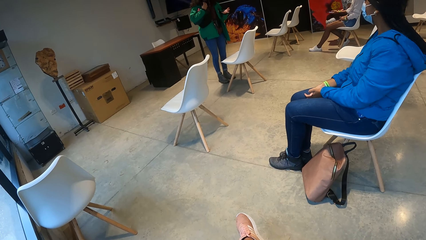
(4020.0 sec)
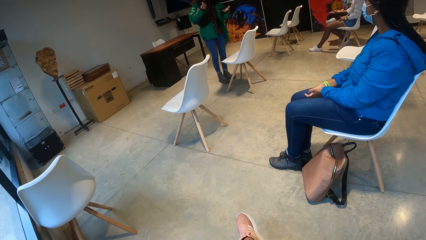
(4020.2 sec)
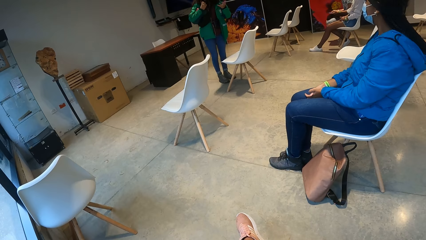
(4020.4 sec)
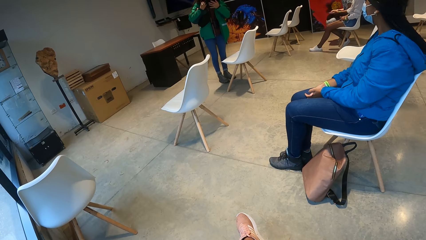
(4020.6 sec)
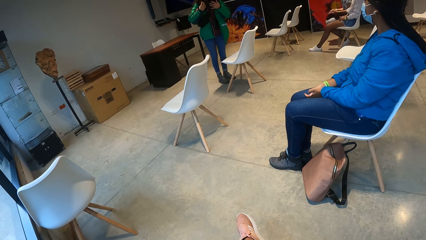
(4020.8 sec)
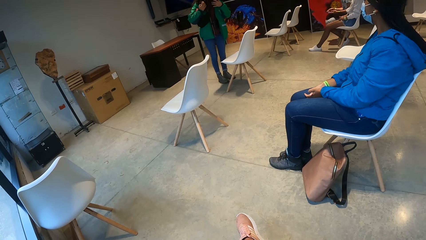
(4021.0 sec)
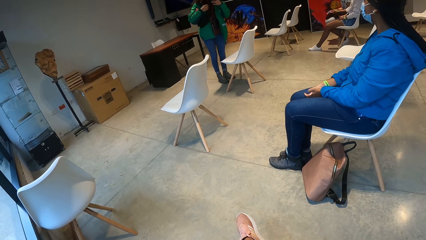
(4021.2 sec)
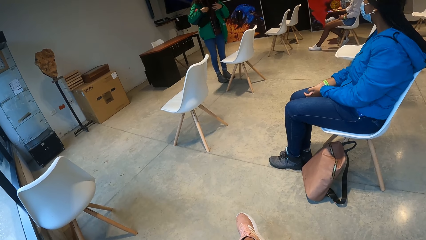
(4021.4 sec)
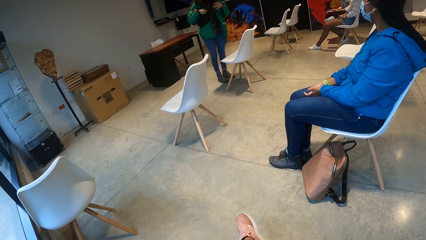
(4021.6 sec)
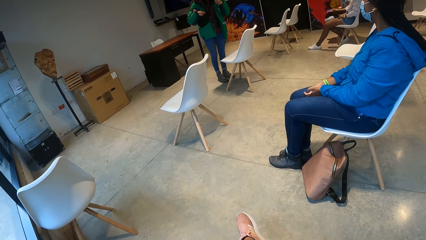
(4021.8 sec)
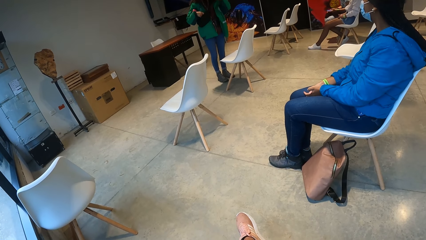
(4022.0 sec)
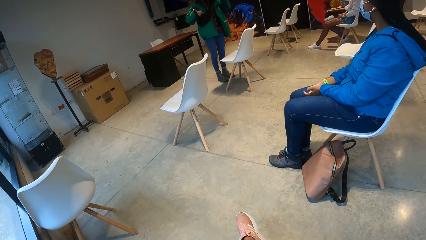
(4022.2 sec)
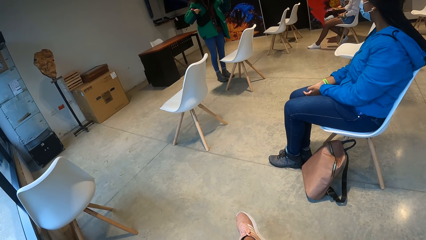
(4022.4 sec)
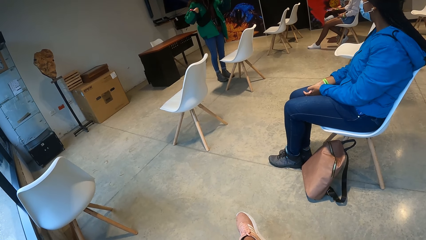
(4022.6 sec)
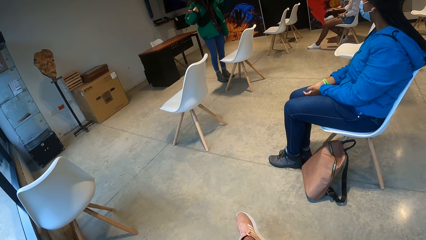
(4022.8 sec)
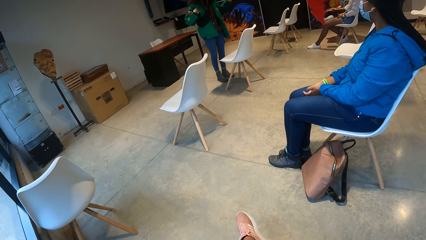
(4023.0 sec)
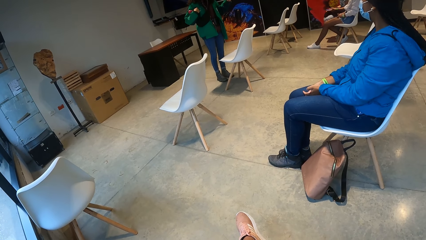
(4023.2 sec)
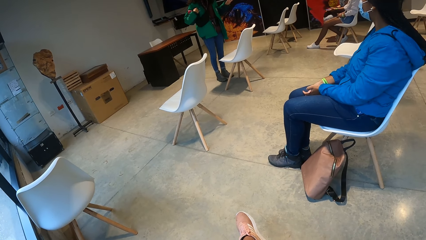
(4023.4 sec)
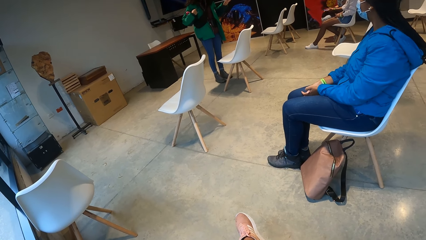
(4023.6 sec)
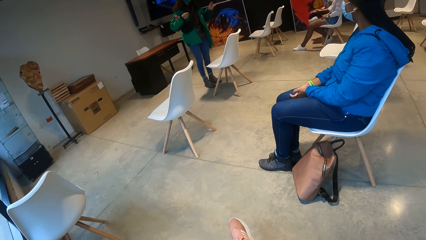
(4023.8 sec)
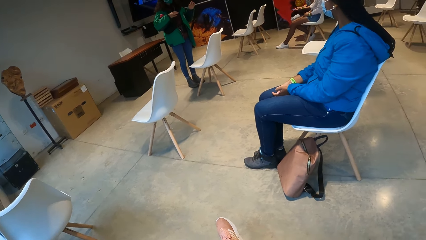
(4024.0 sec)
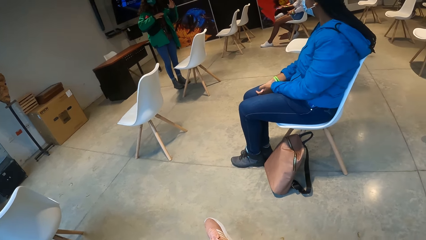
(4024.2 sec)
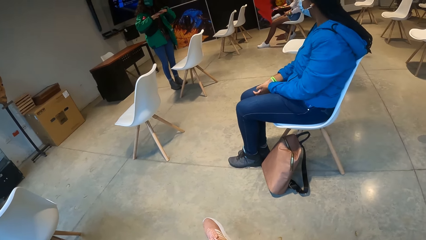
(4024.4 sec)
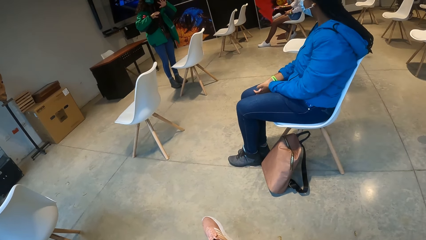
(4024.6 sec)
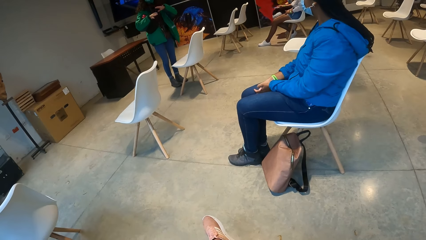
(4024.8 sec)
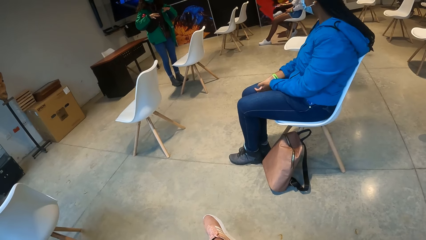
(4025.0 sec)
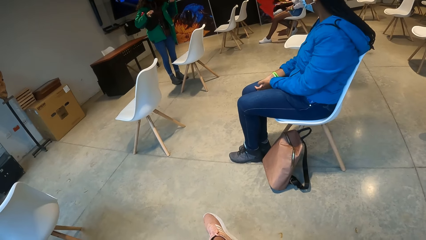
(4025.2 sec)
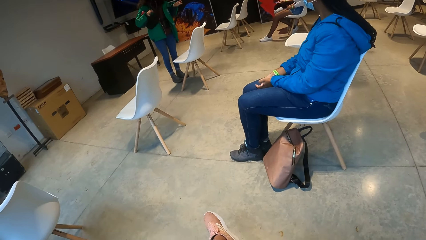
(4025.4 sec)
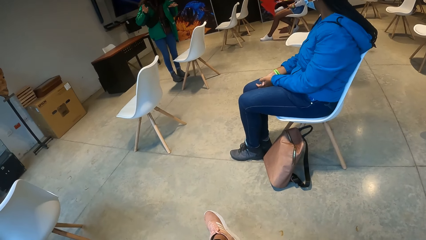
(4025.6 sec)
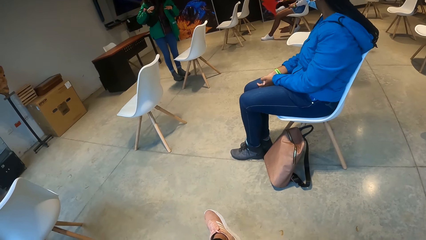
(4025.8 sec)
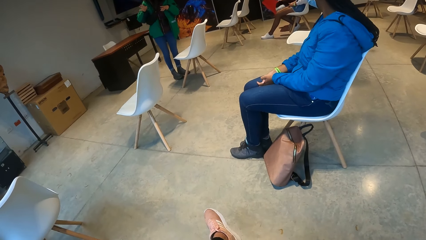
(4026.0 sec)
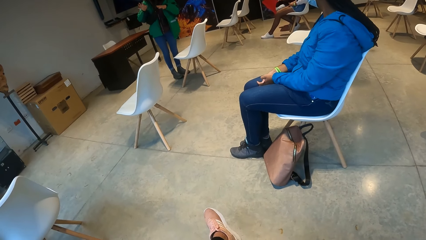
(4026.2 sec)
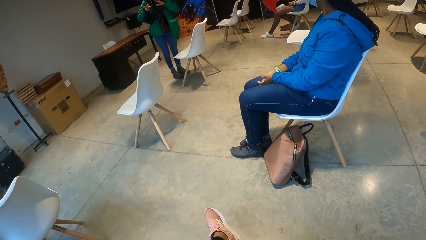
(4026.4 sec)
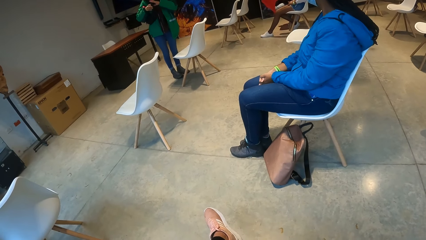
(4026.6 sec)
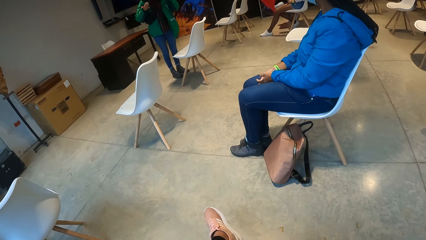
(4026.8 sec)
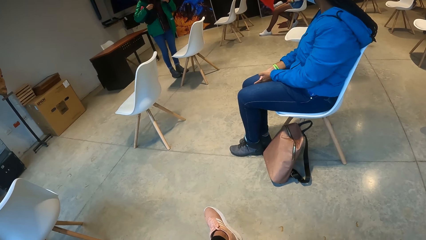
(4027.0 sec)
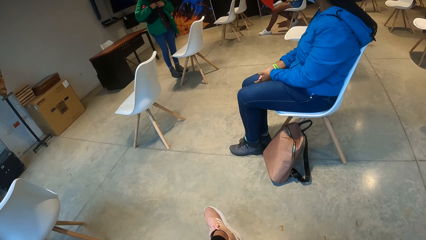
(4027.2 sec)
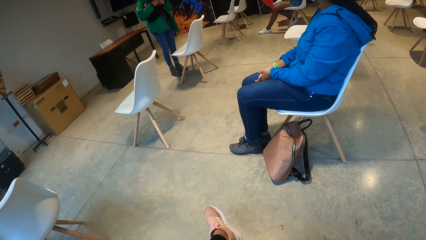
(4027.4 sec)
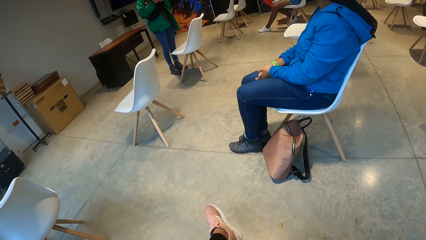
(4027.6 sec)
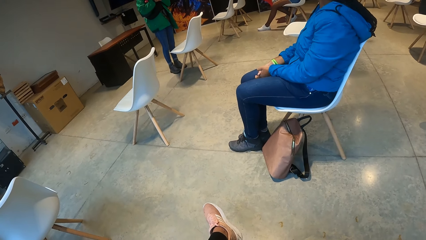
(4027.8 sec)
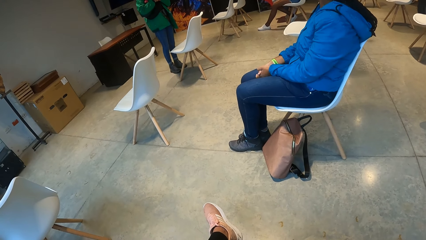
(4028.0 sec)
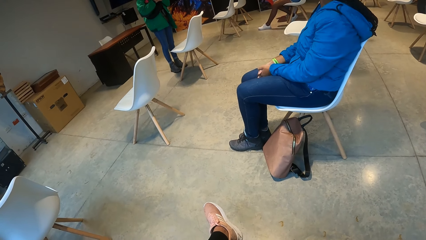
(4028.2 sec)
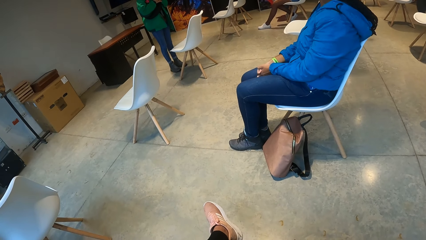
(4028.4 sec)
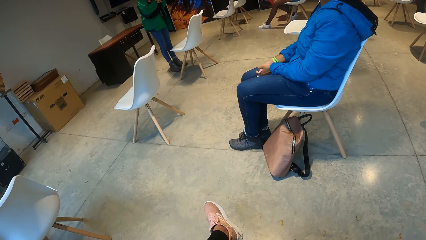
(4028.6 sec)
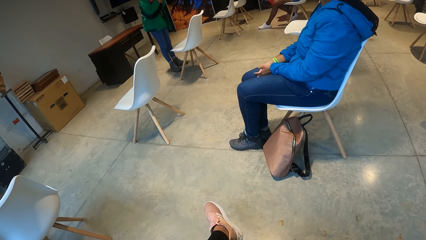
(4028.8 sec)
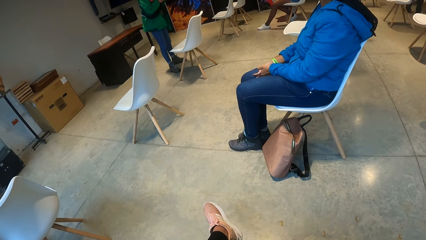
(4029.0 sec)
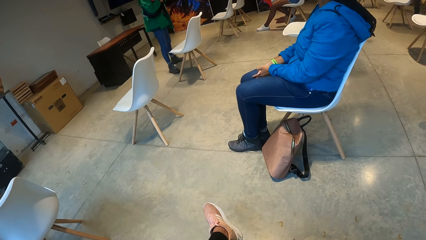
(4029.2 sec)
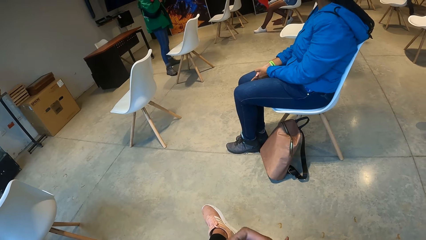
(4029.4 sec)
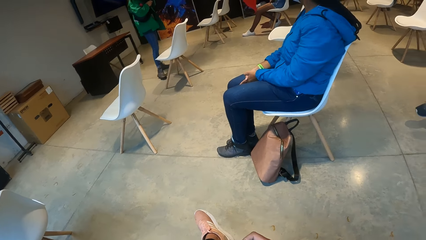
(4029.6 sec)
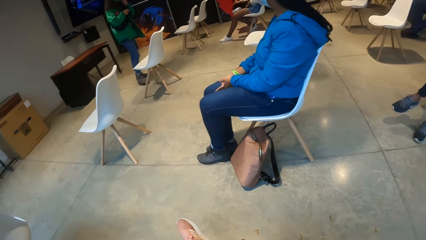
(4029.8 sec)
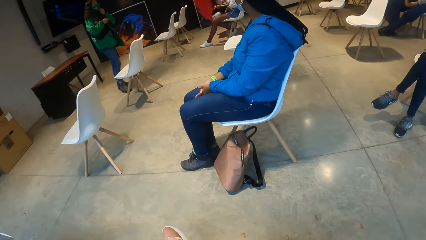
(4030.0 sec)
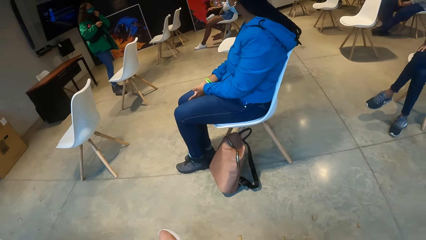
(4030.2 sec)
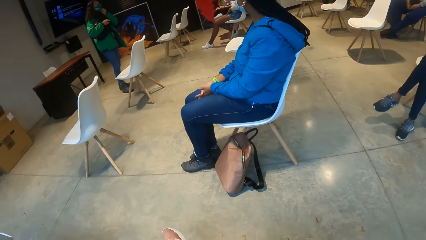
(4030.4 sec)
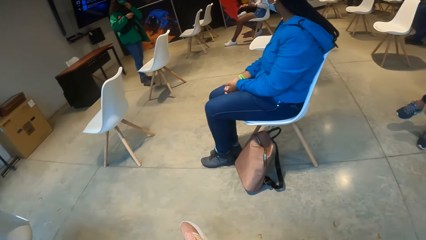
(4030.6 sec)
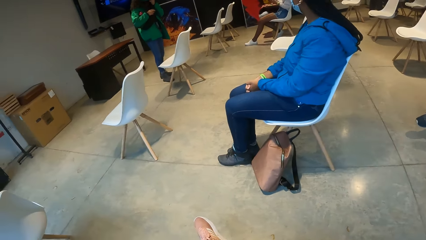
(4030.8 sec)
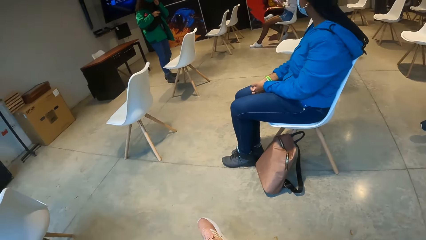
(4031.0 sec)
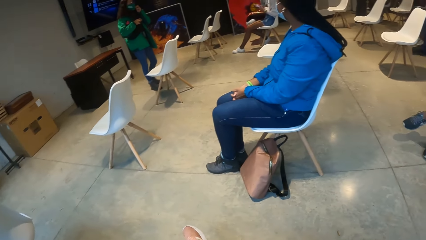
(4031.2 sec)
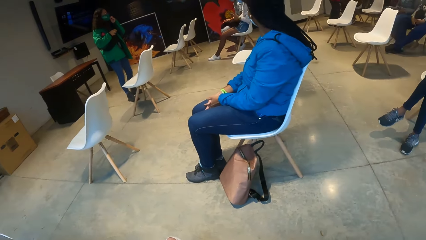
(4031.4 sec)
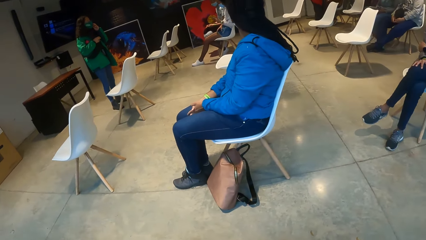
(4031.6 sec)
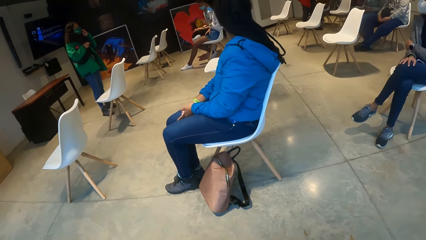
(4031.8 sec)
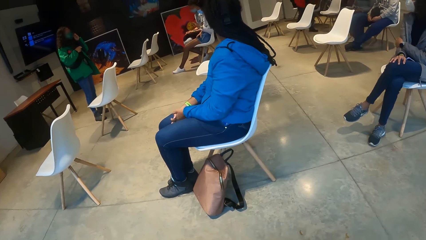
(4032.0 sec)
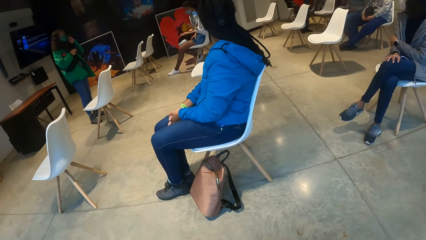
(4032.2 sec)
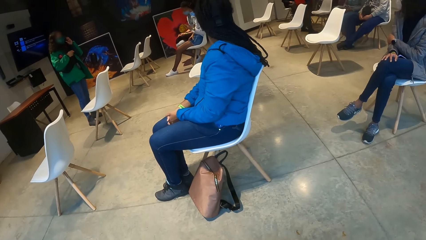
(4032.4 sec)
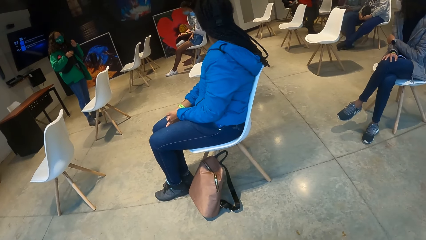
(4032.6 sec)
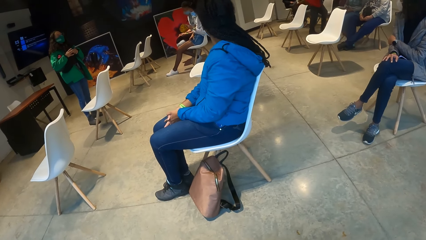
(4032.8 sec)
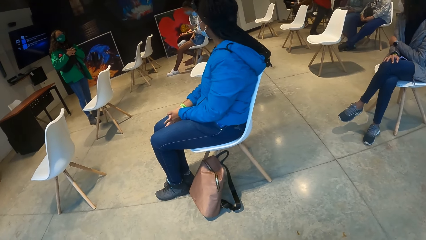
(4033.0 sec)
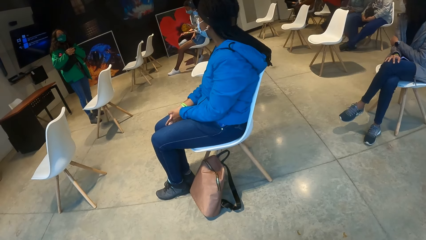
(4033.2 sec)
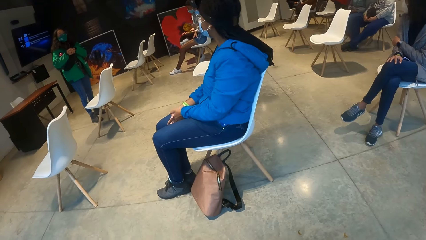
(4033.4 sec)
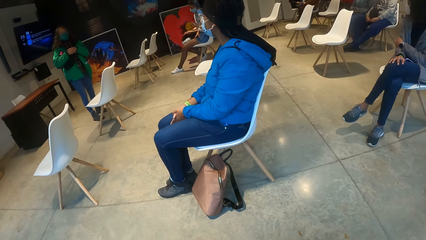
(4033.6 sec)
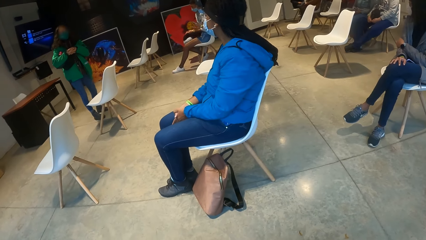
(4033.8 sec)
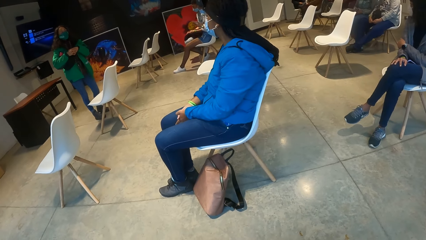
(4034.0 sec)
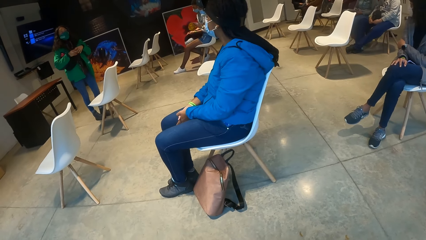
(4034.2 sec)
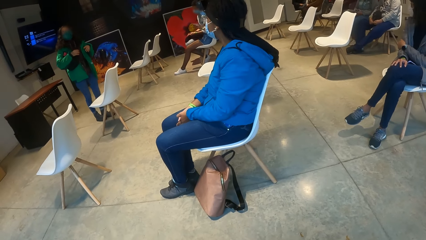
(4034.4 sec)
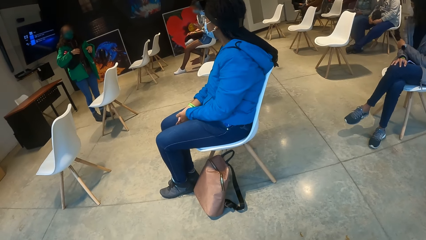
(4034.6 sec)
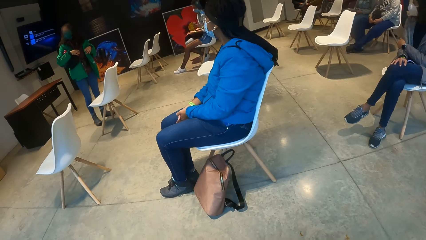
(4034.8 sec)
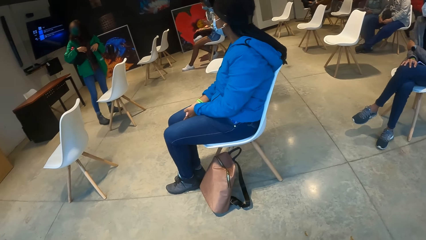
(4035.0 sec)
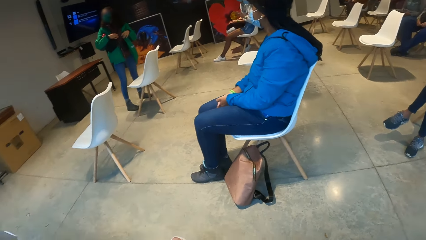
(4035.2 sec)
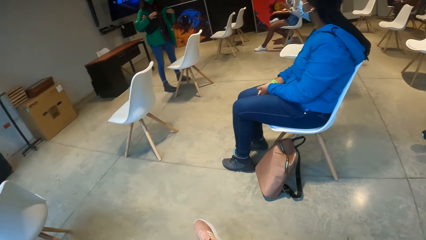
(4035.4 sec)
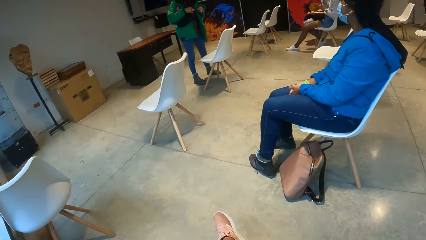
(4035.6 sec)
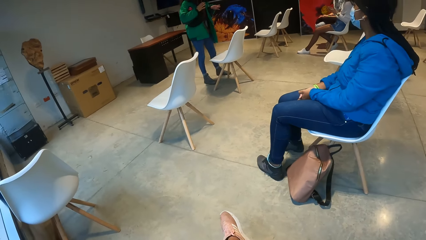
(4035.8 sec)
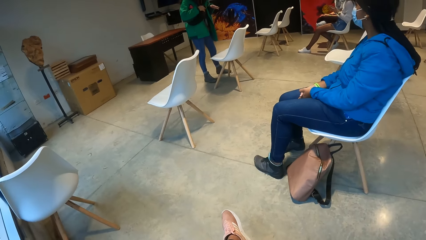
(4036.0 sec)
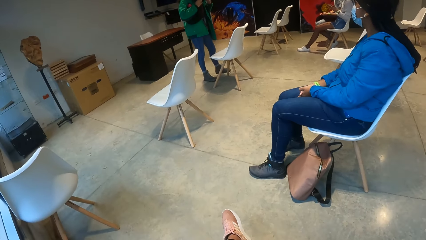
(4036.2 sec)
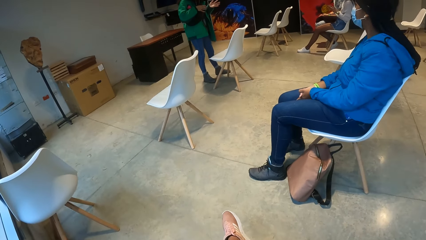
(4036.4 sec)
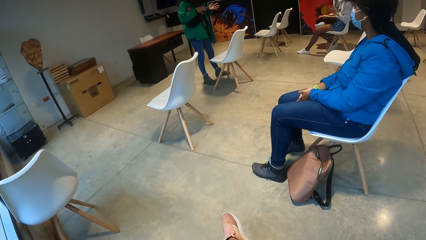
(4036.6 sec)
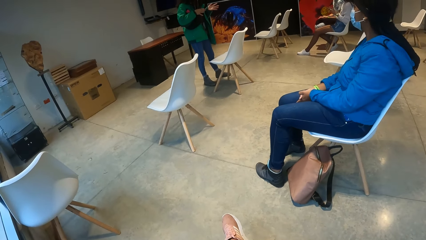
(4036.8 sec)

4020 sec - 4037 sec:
A lady touches the facemask. Another lady interacts with the friends.
